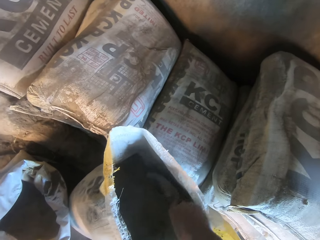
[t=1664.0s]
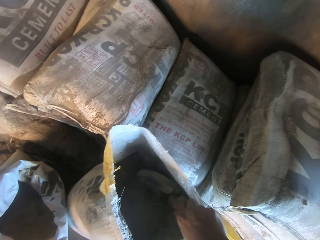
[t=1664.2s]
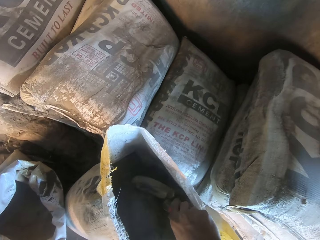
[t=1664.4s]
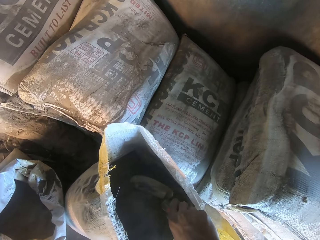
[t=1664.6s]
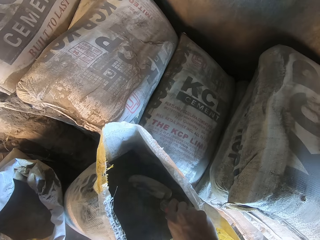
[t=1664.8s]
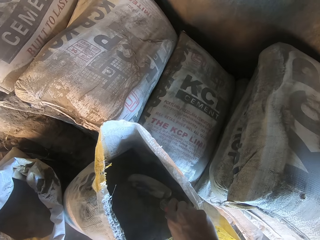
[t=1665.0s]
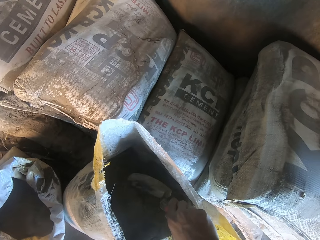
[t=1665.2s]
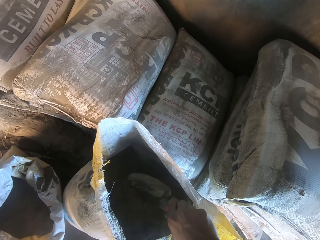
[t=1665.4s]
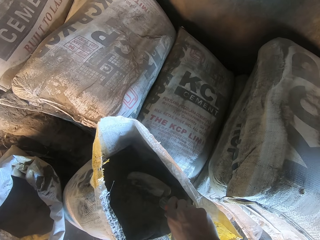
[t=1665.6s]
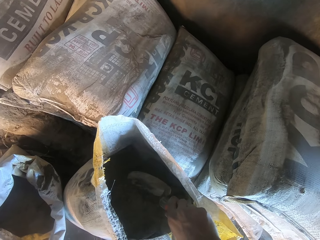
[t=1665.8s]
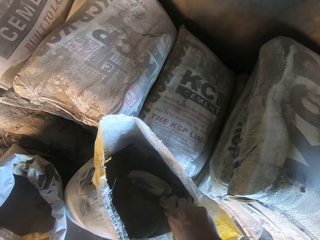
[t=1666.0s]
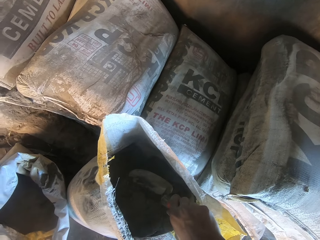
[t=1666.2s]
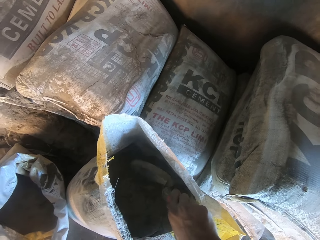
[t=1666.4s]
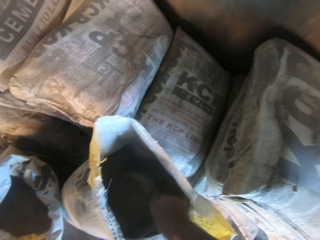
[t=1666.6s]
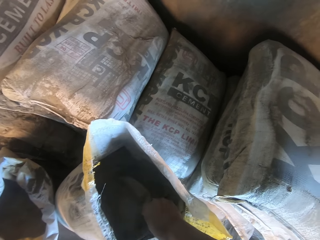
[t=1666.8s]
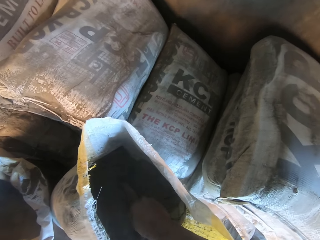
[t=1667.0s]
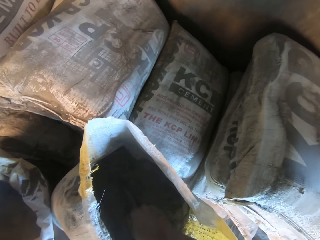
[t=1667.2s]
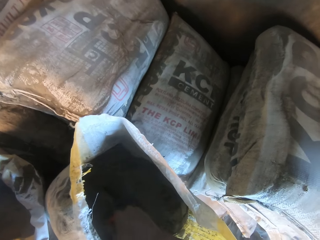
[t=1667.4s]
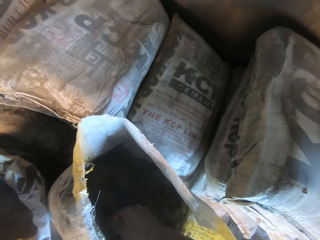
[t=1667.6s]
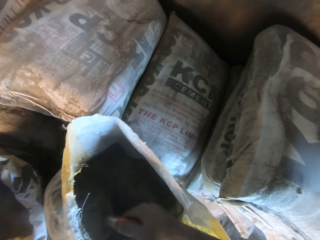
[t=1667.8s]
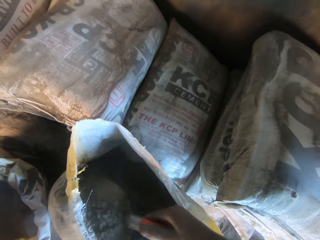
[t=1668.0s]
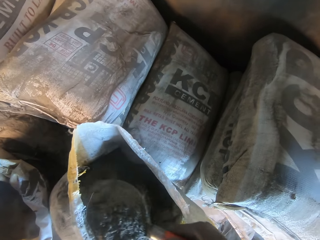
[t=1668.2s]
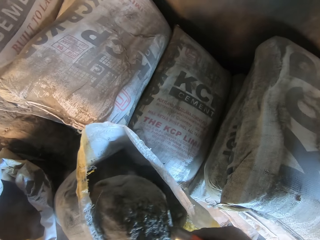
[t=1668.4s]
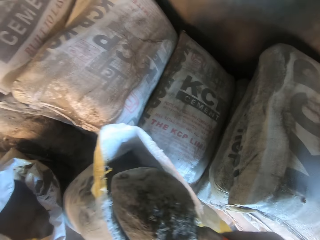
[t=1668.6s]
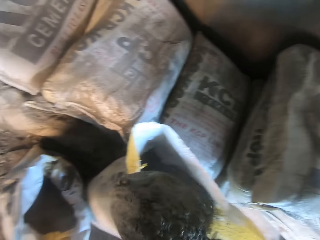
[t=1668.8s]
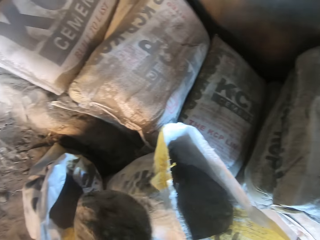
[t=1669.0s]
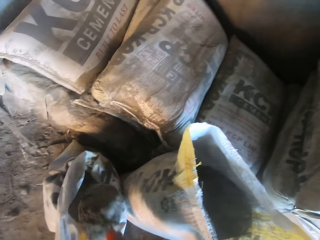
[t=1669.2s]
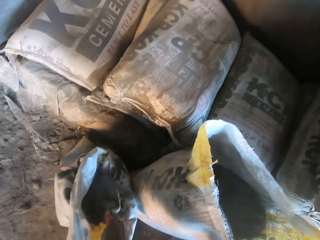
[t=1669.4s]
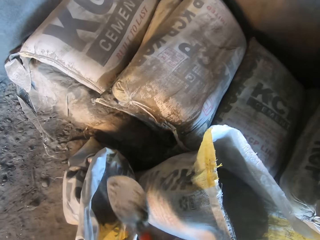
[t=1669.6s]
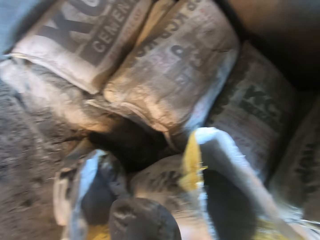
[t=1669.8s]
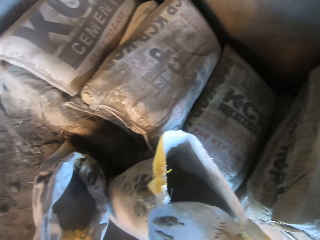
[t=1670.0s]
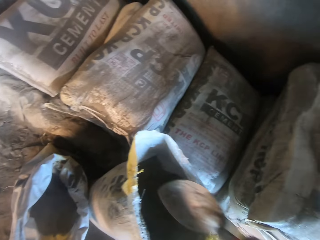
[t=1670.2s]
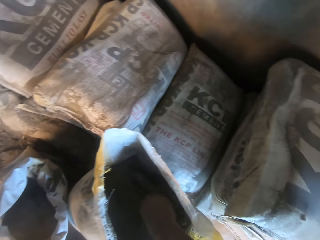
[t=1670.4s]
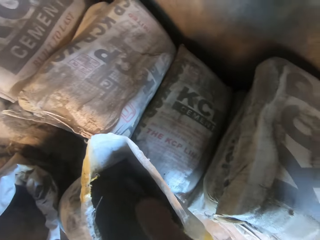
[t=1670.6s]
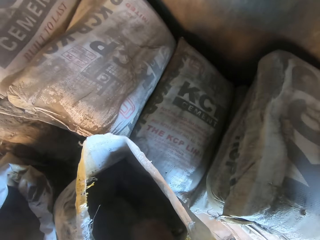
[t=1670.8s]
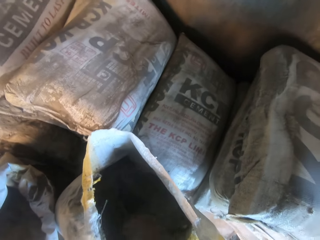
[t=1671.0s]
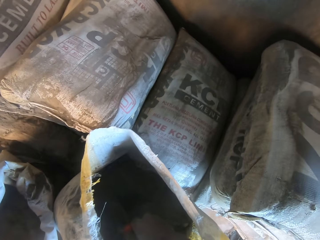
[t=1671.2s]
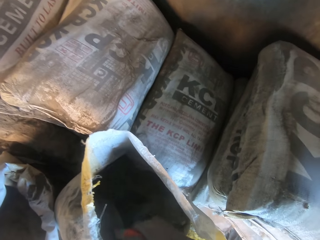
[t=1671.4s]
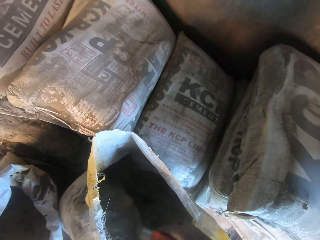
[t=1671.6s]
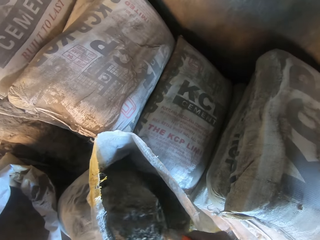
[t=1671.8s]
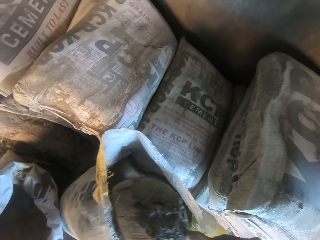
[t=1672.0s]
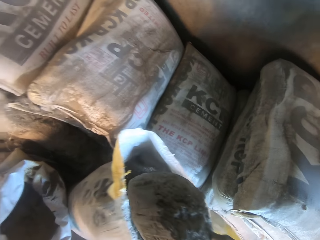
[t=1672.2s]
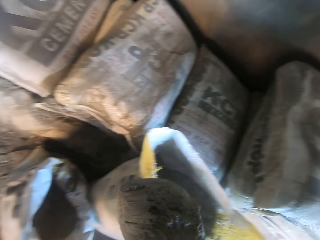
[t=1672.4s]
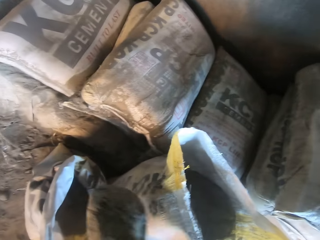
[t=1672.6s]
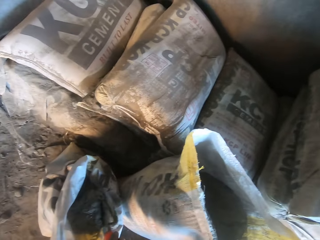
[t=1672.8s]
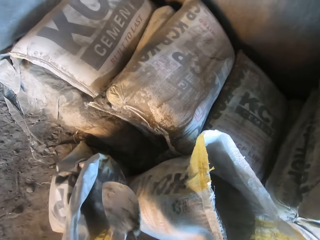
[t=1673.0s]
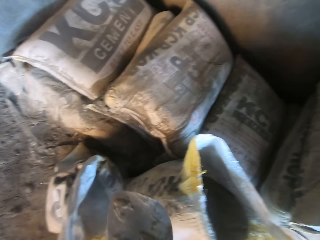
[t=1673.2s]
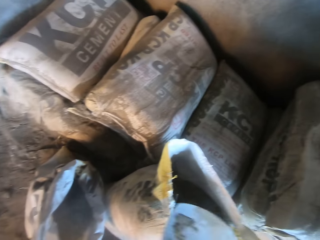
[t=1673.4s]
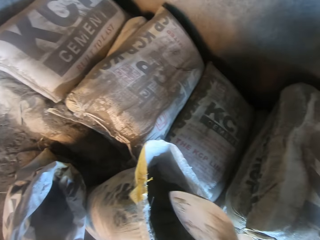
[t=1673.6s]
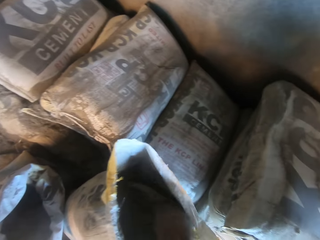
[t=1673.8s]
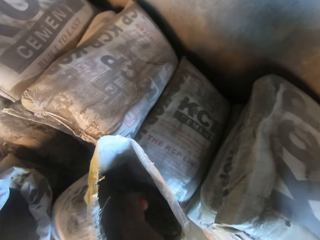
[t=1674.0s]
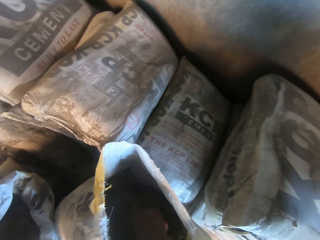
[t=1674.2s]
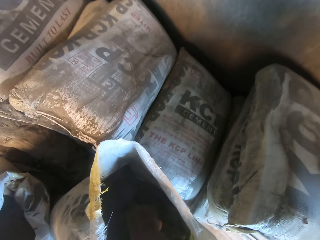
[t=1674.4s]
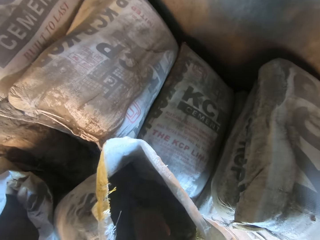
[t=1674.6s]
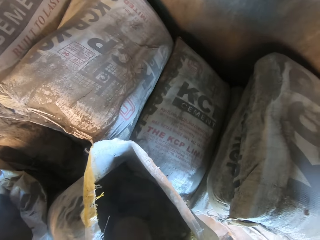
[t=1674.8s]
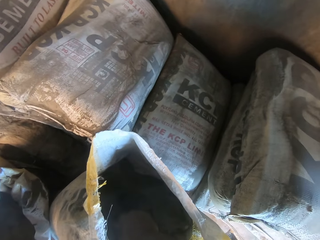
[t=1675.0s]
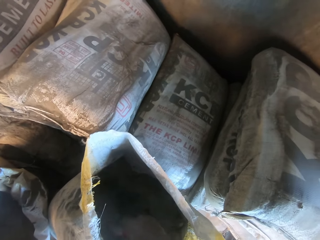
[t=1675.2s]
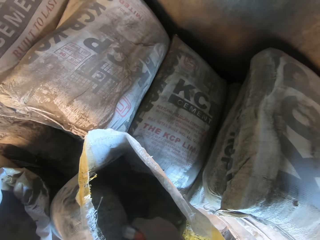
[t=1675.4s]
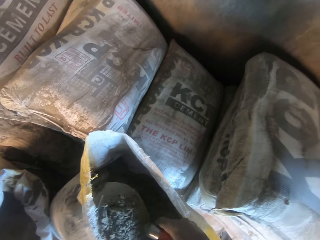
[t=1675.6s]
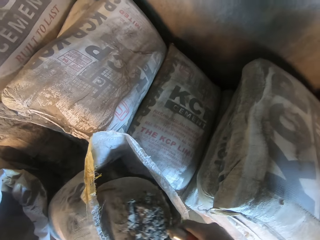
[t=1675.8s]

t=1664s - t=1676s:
The camera wearer takes cement with a shovel. They put the cement in the bag. They take cement with the shovel. They put the cement in the bag. They take cement with the shovel.

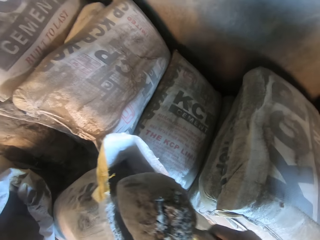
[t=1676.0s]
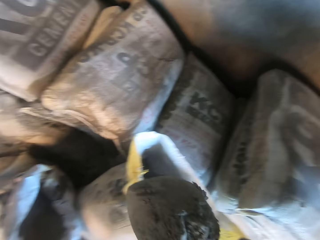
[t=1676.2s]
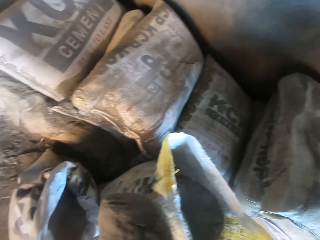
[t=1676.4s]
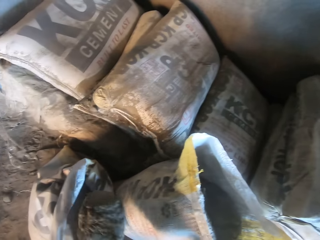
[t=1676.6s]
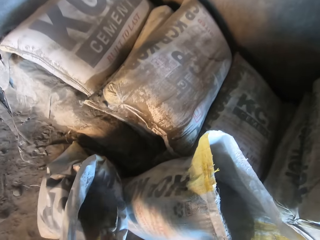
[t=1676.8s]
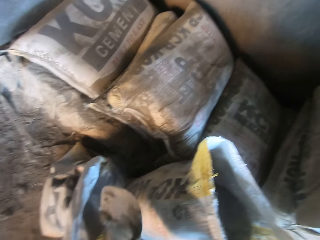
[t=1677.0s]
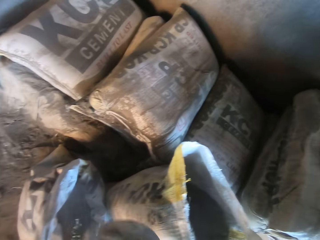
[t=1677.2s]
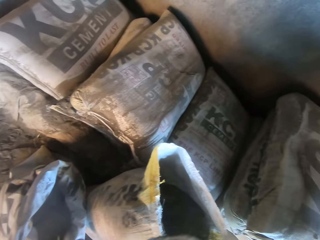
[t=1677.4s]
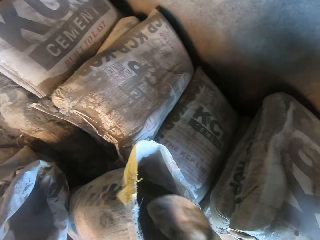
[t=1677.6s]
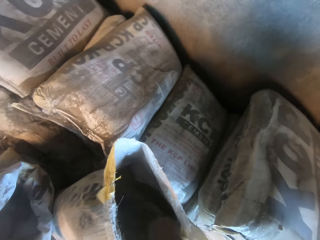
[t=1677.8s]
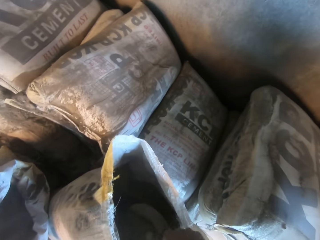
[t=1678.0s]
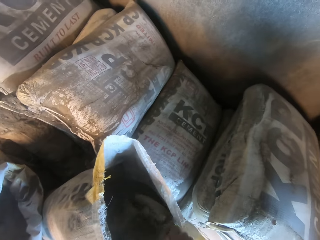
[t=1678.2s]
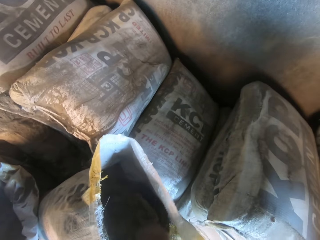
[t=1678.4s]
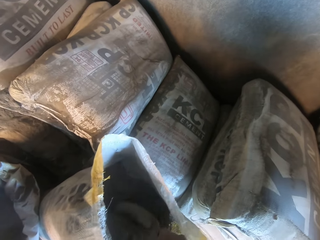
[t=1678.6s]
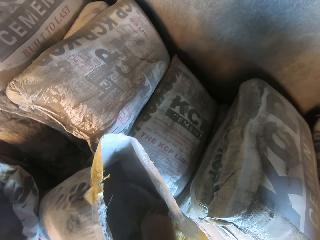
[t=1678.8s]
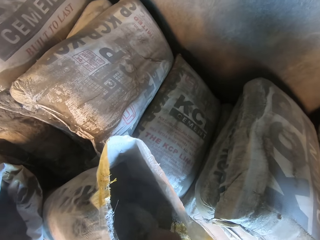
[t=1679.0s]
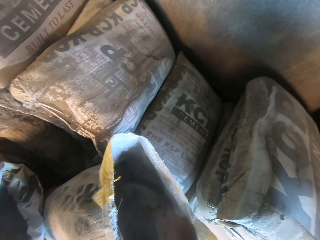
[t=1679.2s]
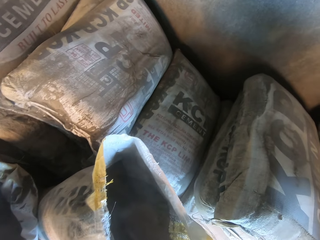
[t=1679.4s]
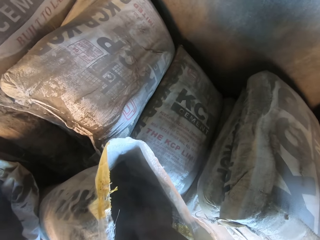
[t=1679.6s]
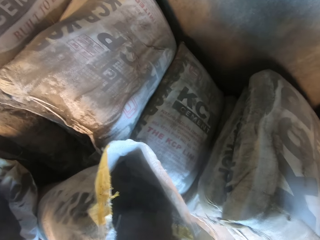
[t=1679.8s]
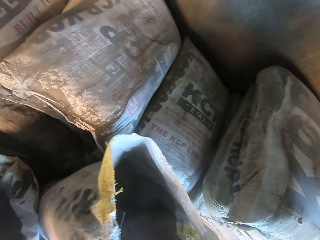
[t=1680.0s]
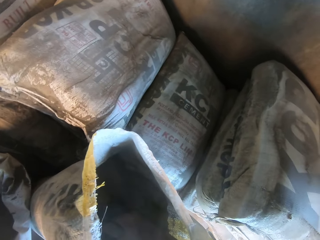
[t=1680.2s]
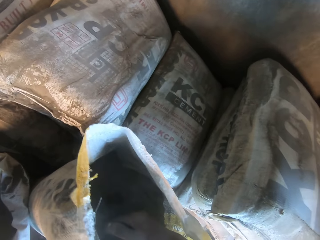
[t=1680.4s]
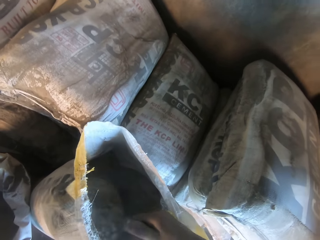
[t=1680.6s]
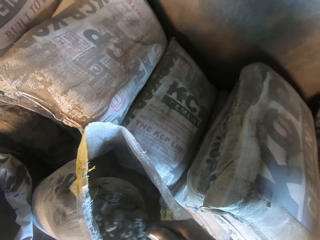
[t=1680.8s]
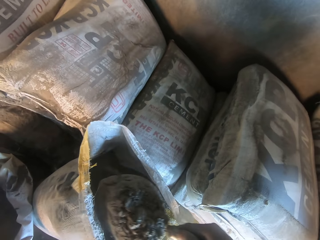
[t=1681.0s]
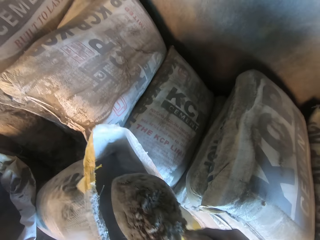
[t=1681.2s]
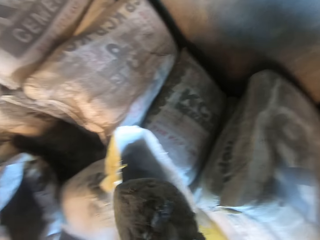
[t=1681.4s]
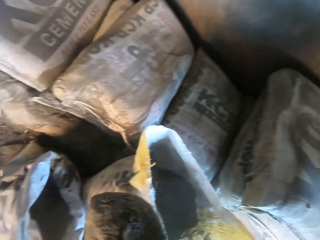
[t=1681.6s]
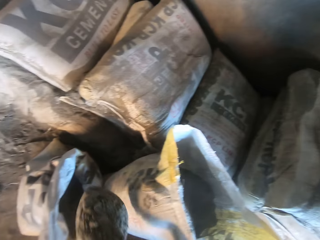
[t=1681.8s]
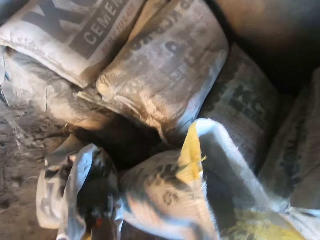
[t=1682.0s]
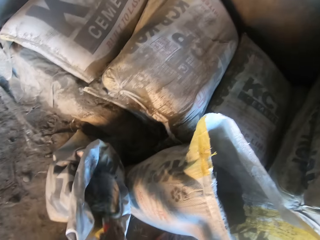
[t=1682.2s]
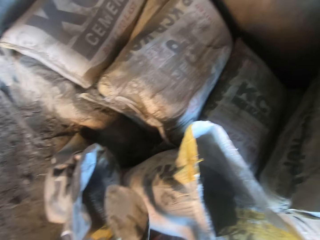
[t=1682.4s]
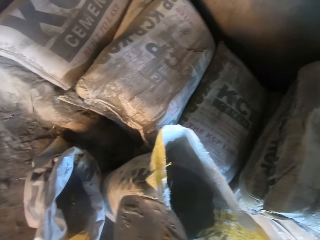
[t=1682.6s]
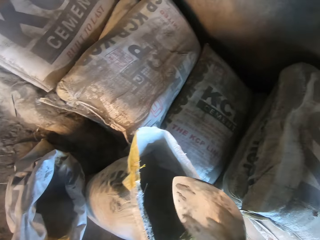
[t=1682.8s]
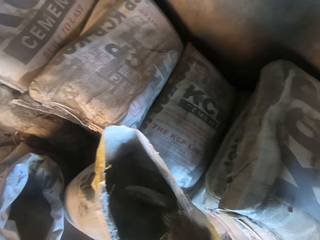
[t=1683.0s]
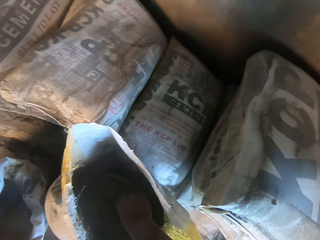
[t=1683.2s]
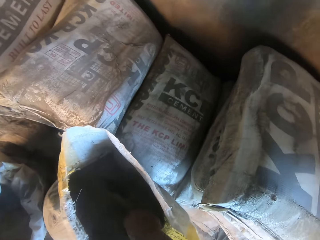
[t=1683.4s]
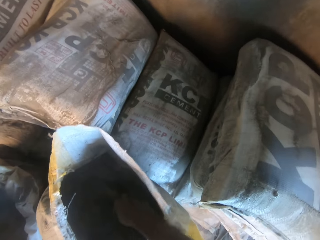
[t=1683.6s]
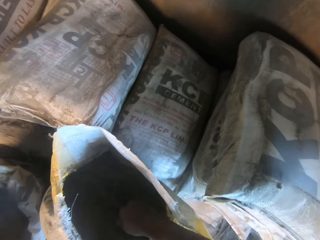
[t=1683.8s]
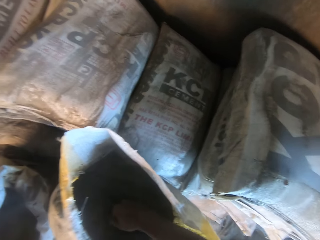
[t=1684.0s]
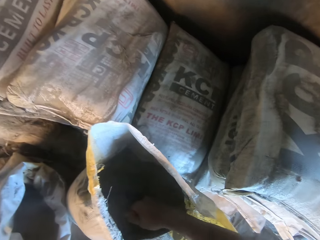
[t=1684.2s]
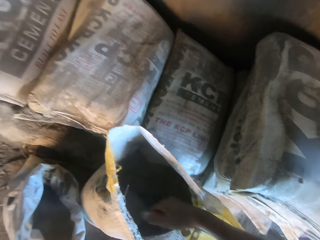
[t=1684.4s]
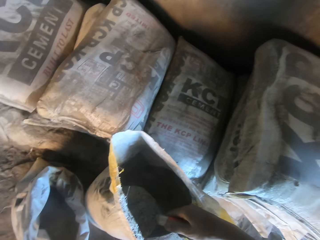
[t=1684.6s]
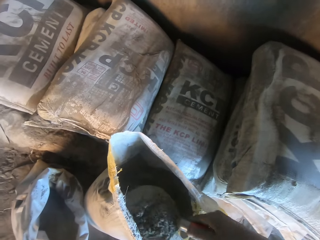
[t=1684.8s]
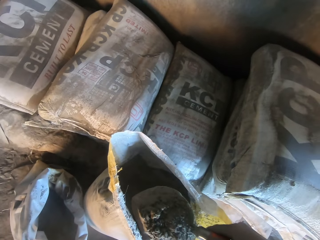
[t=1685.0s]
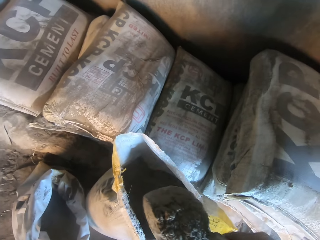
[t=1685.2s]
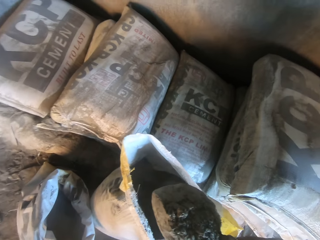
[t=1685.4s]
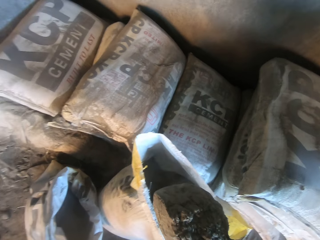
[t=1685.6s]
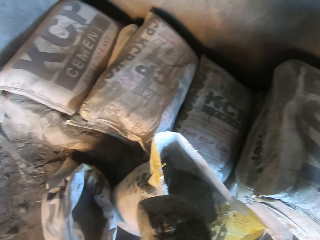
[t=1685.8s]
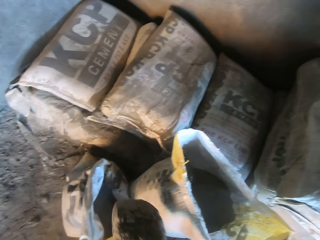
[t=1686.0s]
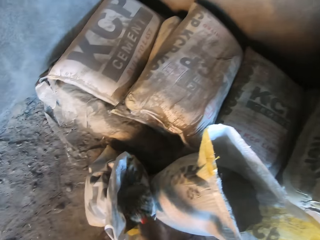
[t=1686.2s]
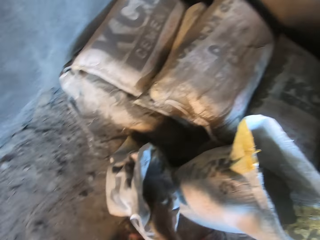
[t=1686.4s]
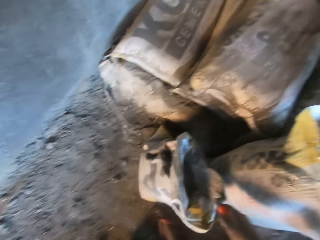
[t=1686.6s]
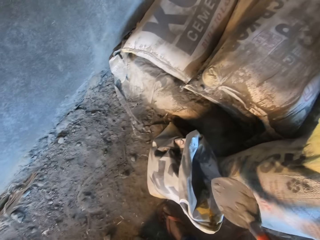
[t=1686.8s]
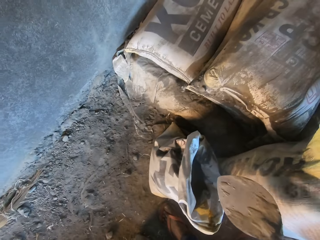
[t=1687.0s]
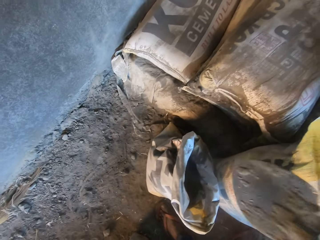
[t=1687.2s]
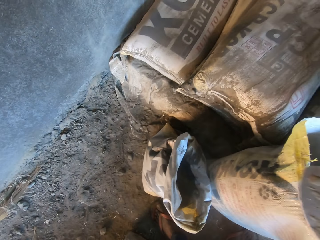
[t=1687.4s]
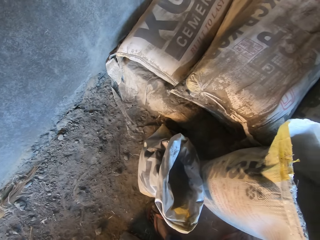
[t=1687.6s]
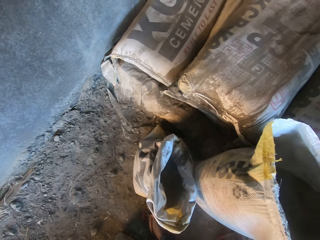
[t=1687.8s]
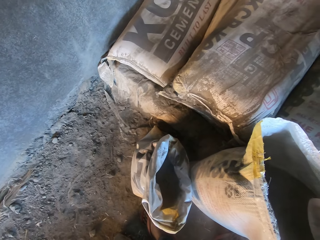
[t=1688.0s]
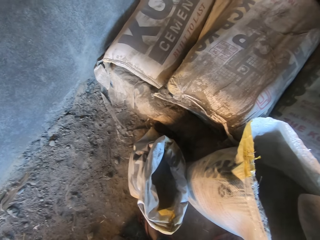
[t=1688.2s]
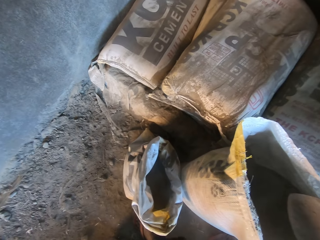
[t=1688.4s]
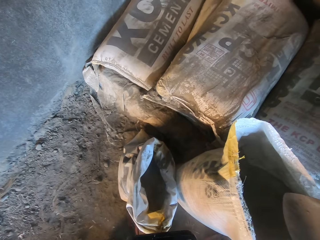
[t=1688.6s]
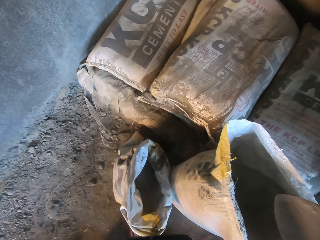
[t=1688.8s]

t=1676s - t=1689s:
The camera wearer puts the cement in the bag. They take cement with a shovel. They put the cement in the bag. They take cement with the shovel. They put the cement in the bag.
